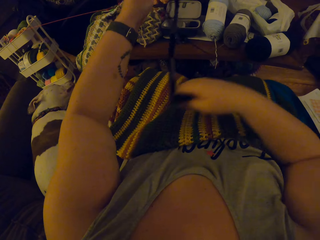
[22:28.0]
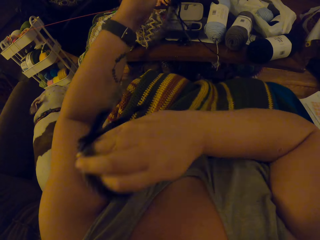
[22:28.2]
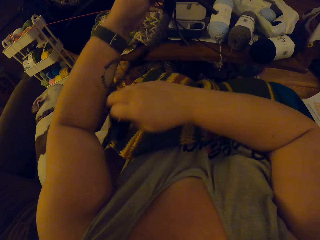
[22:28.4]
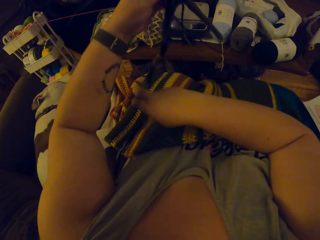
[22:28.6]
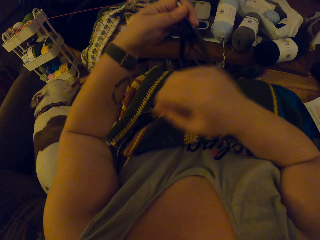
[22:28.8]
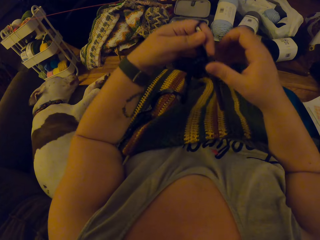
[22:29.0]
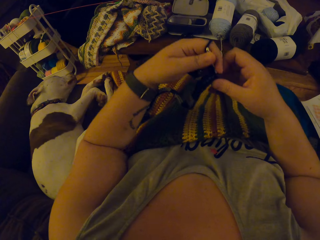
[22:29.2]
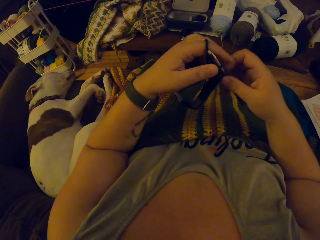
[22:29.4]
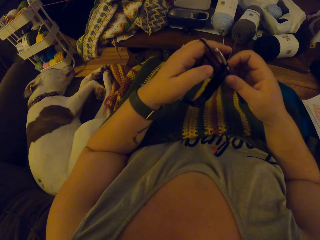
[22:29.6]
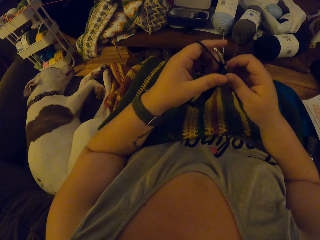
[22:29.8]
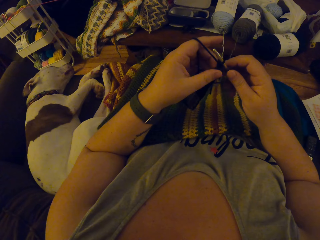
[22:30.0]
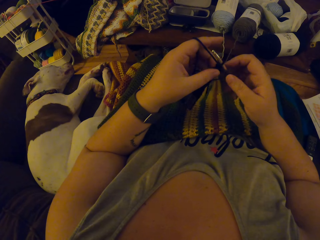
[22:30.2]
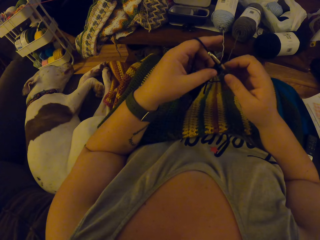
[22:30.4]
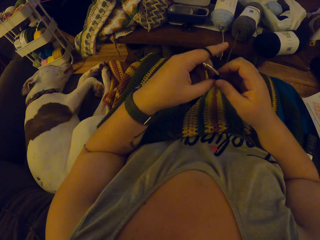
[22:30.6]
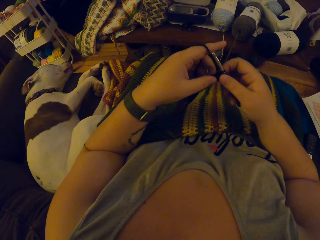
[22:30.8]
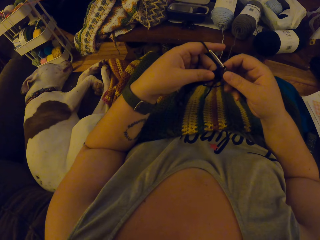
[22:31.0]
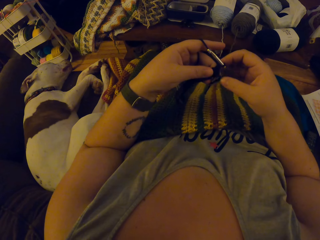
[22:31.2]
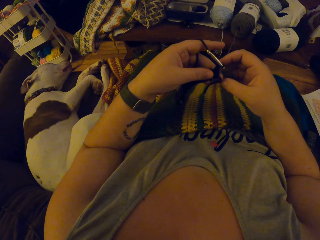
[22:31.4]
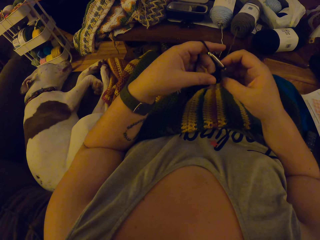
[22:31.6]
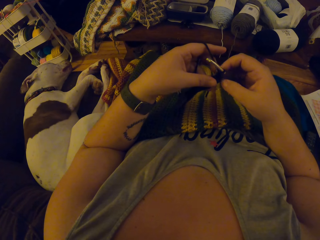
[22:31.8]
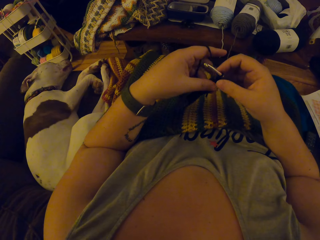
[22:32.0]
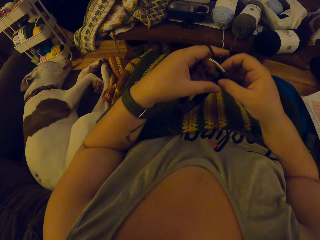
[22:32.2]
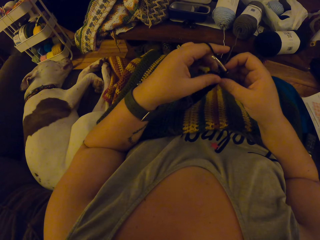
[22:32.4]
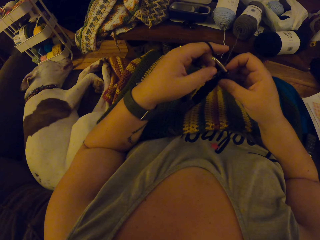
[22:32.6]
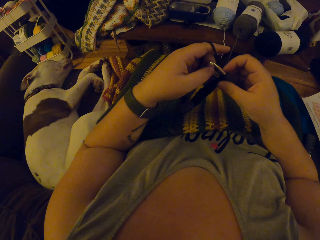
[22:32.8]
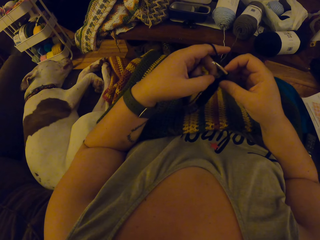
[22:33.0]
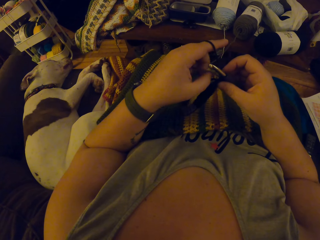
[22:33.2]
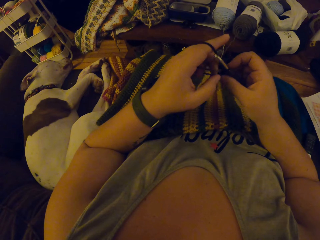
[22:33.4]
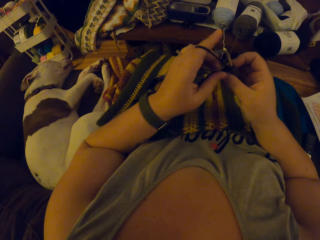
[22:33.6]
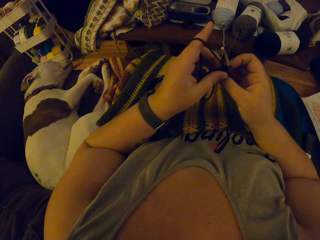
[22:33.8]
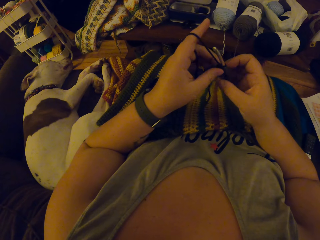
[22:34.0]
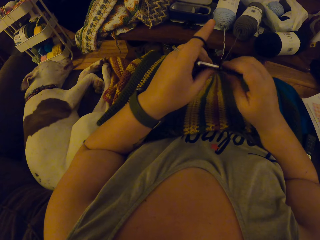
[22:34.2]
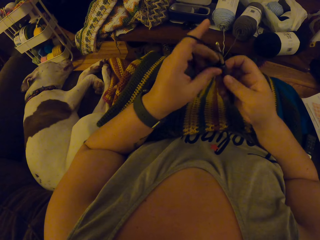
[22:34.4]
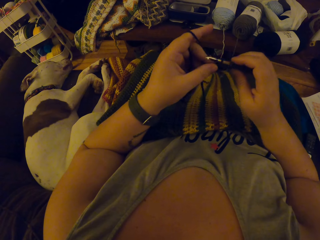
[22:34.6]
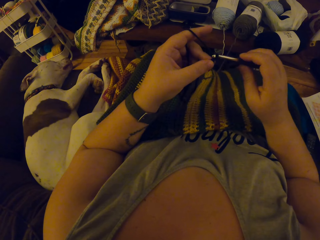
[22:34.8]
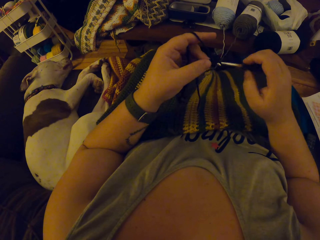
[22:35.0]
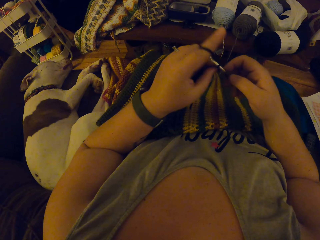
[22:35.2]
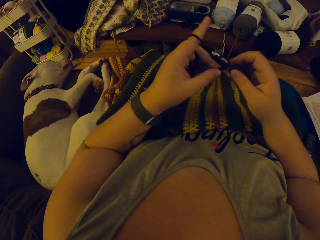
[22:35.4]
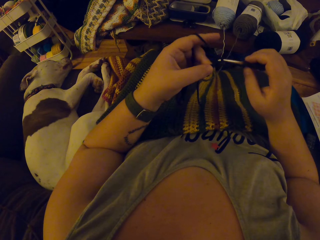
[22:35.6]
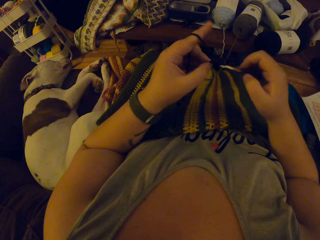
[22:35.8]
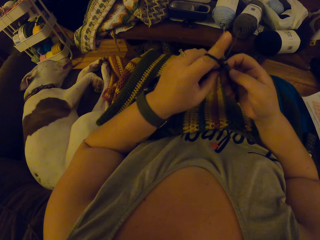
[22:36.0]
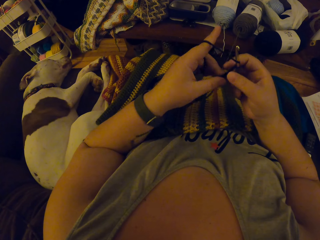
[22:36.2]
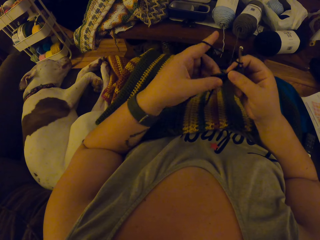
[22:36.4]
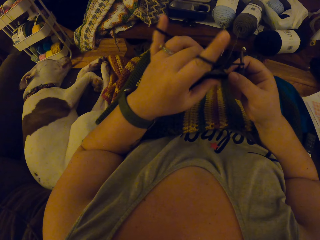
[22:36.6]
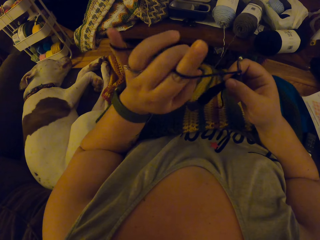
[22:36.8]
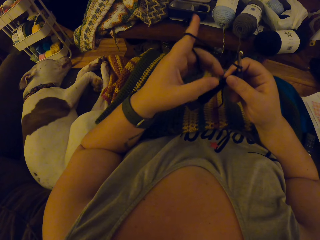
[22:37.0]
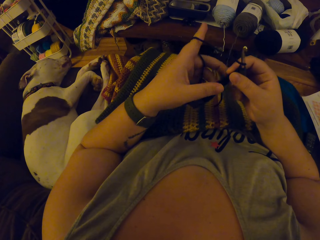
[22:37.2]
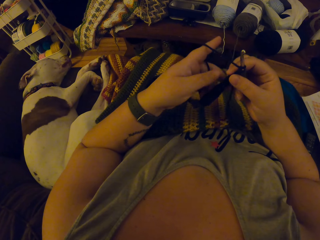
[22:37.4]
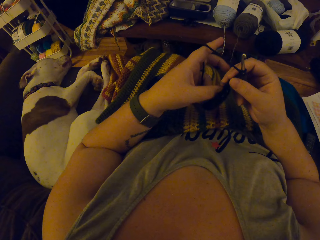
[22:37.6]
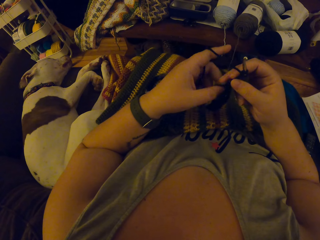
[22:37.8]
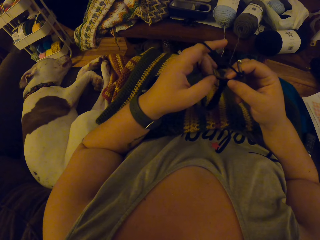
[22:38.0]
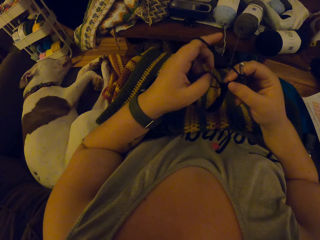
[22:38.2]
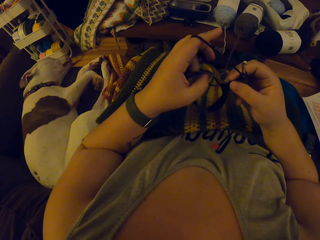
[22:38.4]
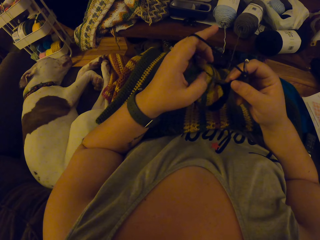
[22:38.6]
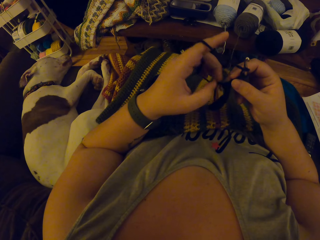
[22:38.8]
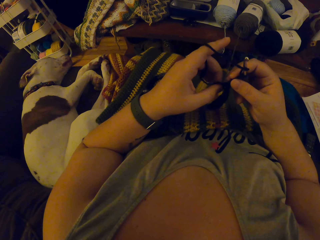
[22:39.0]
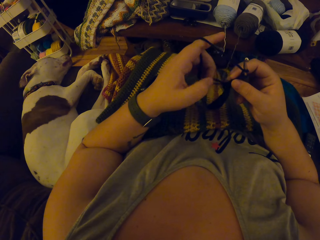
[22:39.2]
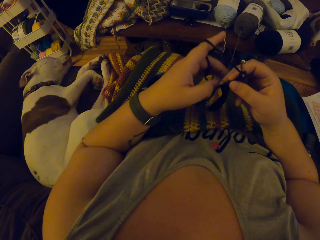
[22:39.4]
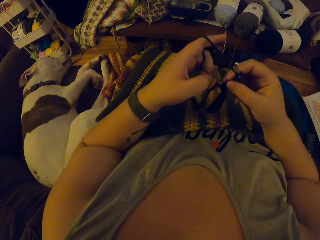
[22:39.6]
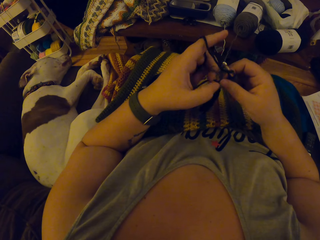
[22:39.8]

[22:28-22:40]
The camera wearer adjusts the yarn. They knit the fabric.

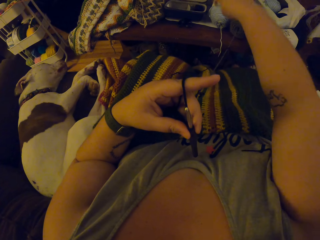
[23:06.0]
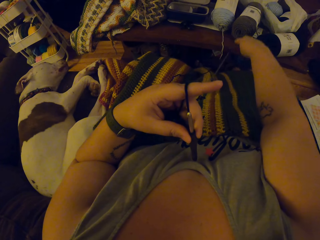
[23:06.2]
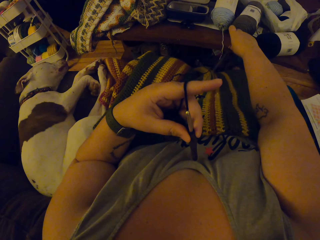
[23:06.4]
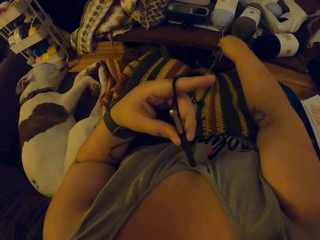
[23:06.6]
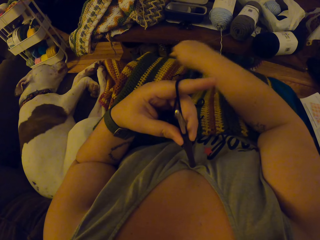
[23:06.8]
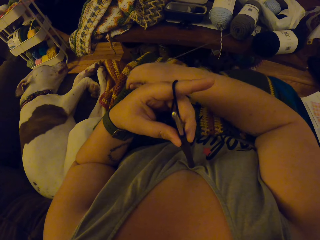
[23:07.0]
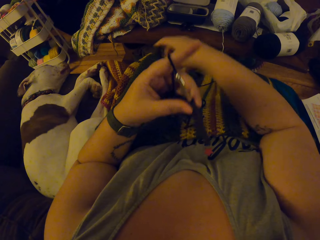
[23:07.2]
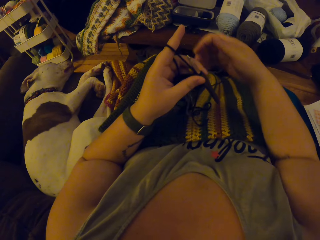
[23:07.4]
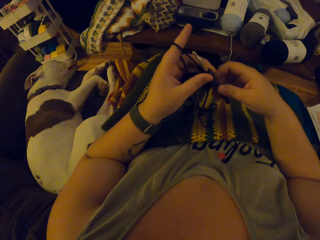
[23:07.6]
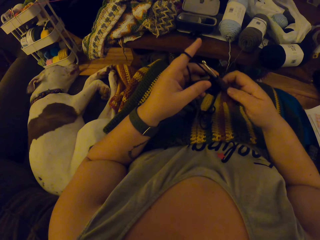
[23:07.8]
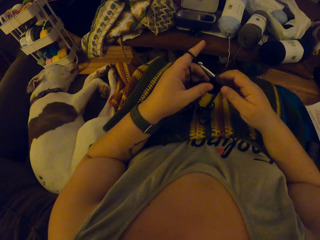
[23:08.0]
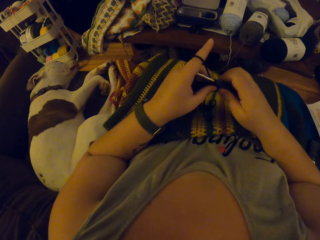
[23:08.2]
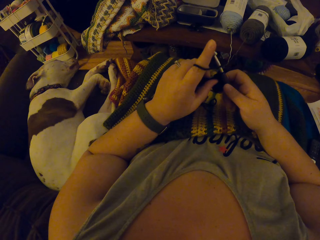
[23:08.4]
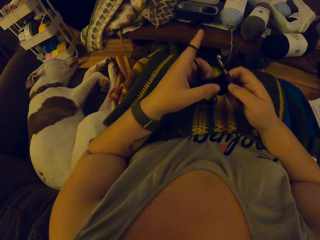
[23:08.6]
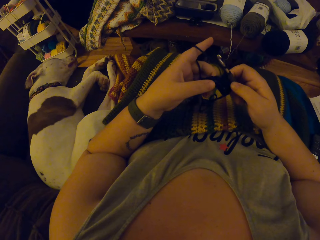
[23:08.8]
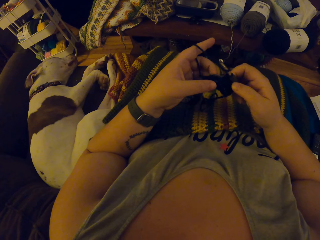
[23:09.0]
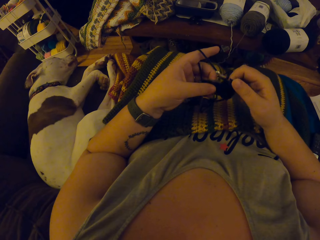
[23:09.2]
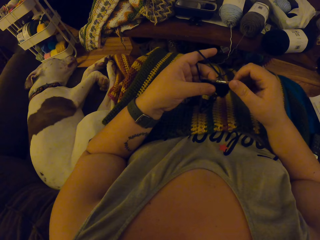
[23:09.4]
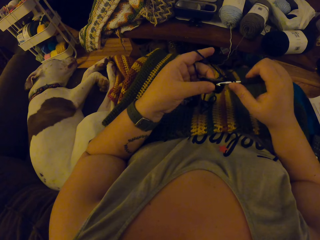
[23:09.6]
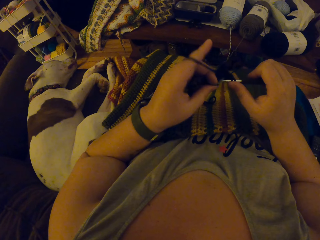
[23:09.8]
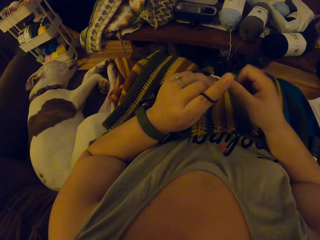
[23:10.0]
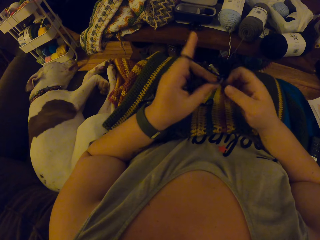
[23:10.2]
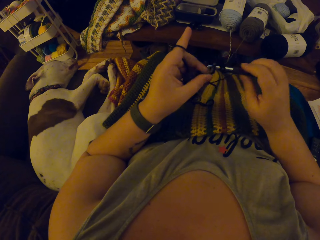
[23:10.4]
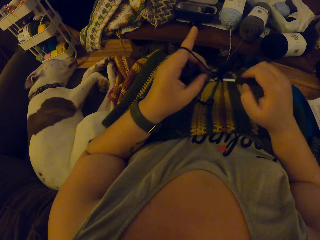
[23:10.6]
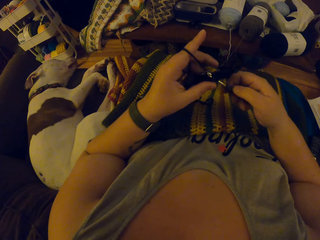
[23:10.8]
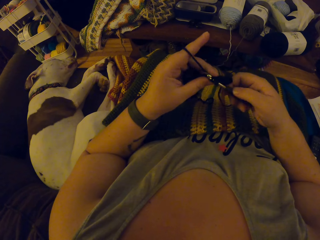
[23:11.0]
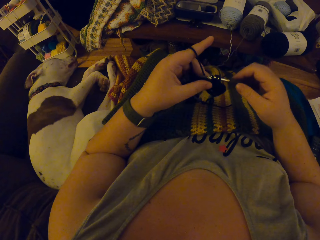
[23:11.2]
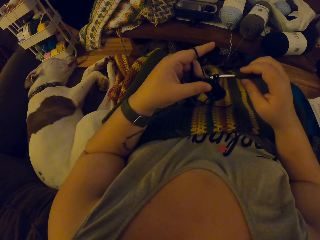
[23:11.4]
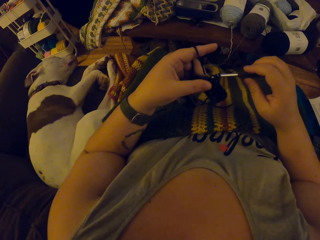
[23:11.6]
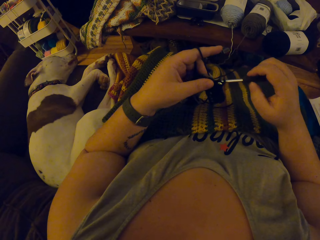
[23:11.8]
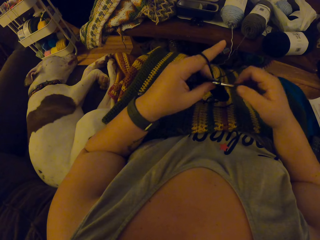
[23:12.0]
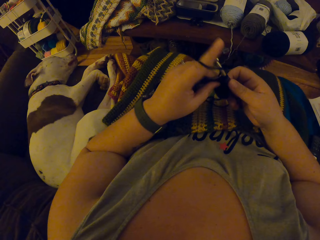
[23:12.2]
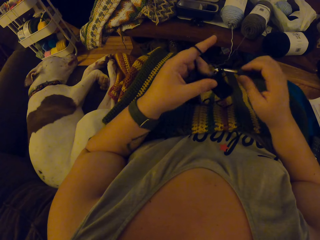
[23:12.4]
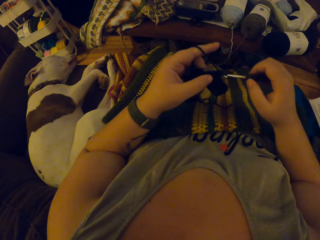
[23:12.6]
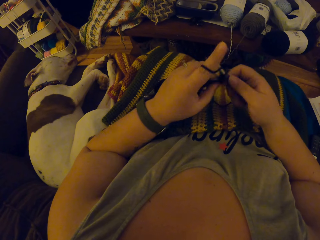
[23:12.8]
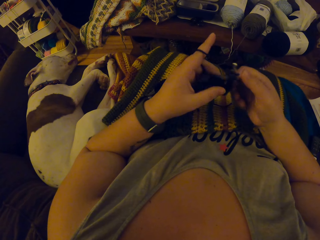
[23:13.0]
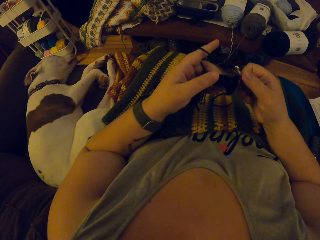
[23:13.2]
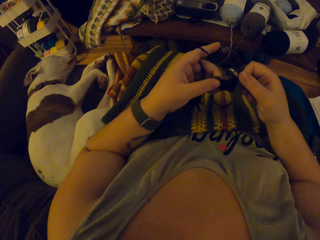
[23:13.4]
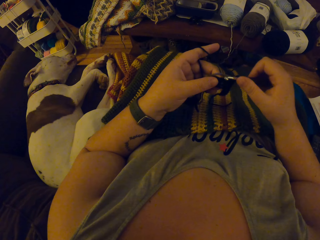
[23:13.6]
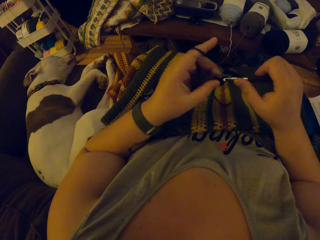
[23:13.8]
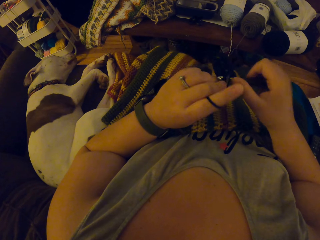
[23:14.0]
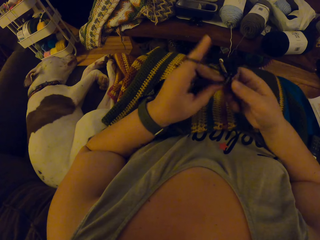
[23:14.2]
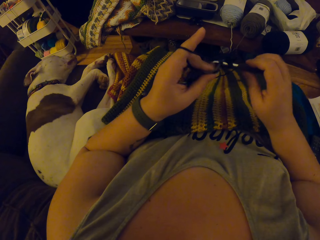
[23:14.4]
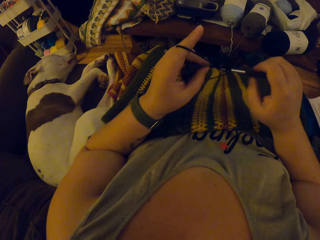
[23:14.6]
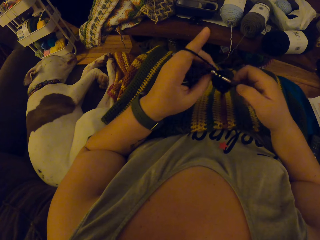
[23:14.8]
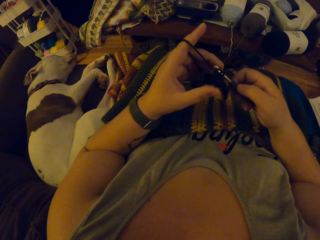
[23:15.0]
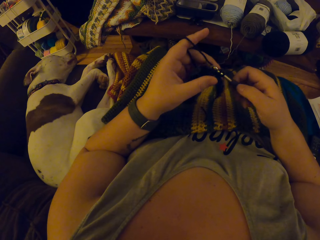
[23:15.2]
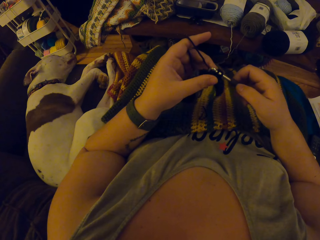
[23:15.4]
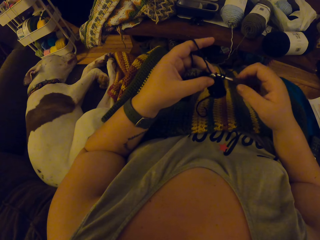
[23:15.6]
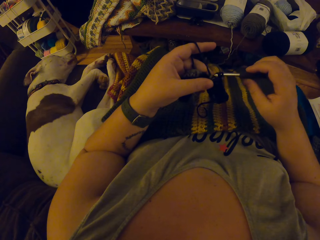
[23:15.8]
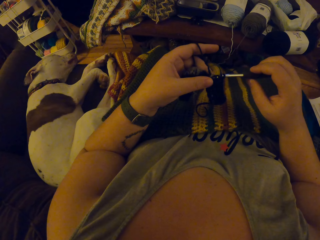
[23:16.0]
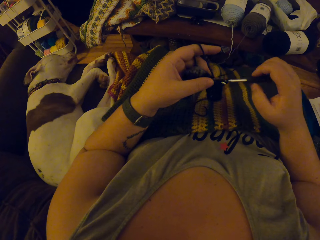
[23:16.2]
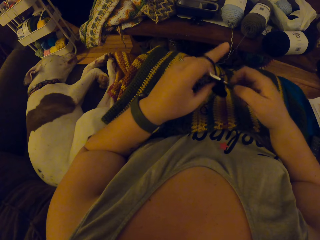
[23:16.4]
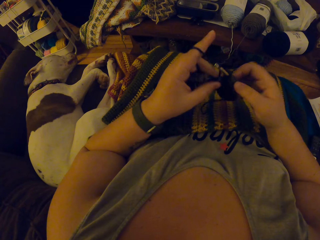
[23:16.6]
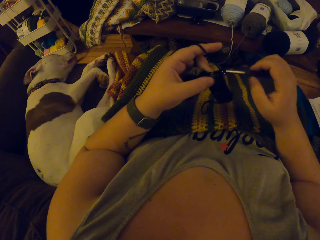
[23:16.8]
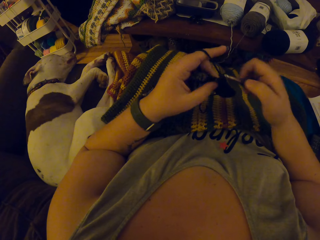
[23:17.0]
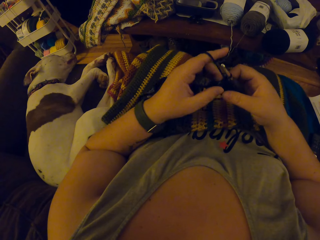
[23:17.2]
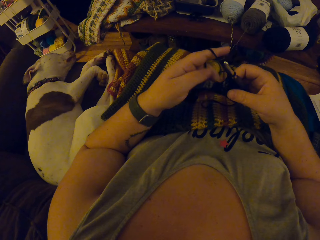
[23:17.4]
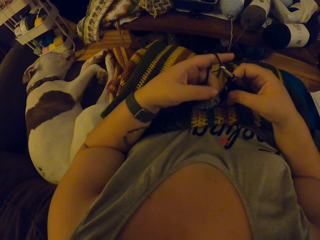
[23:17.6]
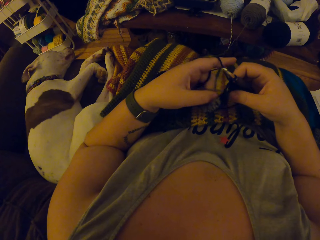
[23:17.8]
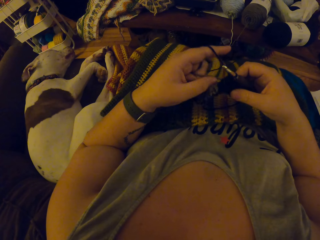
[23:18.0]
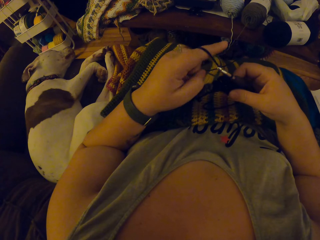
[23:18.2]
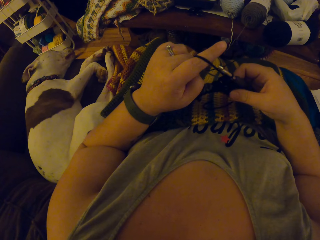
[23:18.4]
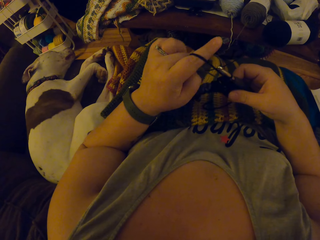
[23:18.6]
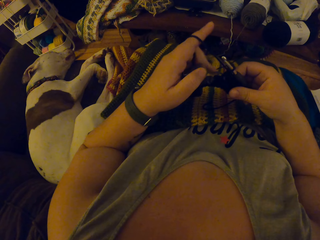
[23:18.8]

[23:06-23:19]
The camera wearer moves the knitting pin to her right hand. She knits the fabric. She stops knitting the fabric and adjusts the yarn.
